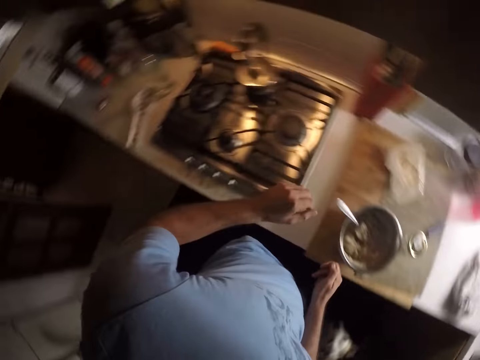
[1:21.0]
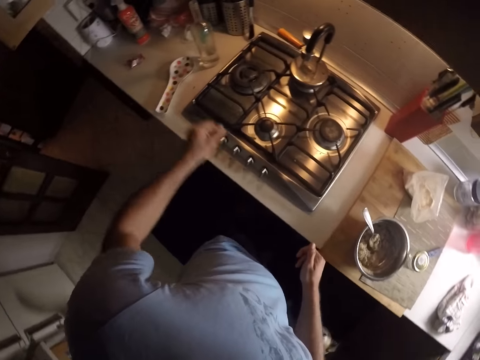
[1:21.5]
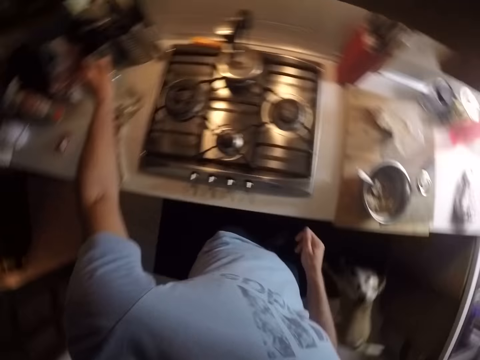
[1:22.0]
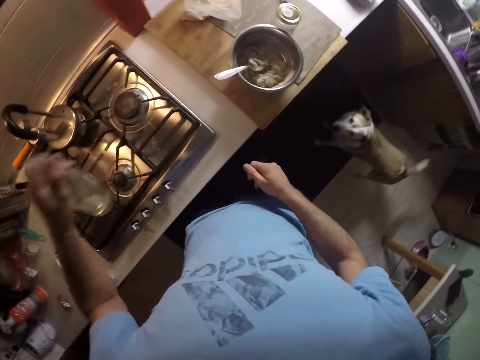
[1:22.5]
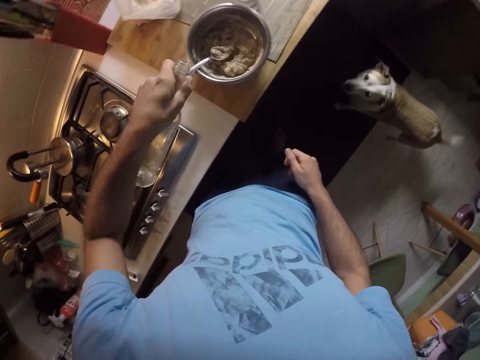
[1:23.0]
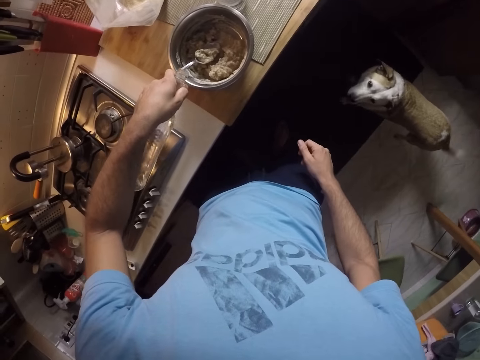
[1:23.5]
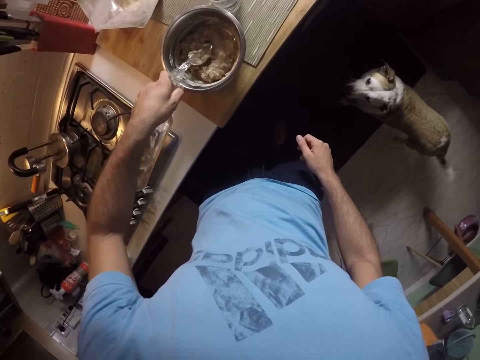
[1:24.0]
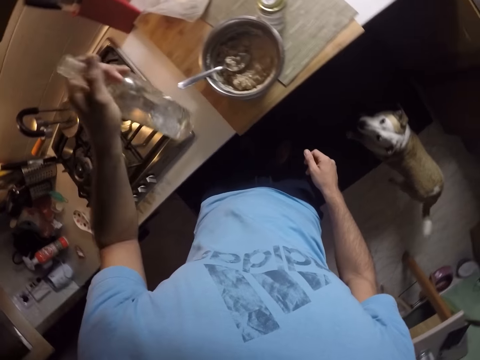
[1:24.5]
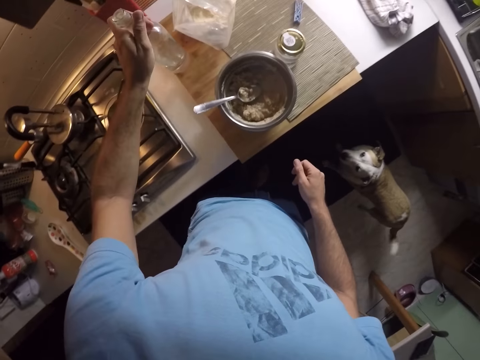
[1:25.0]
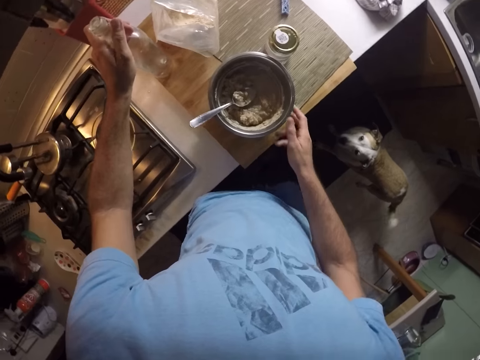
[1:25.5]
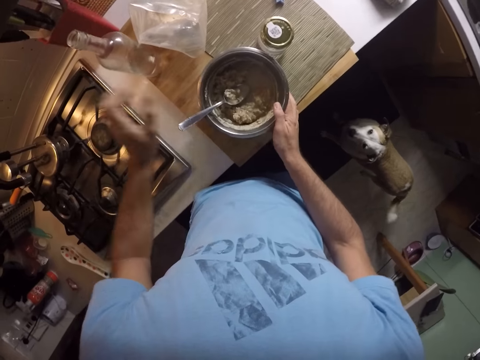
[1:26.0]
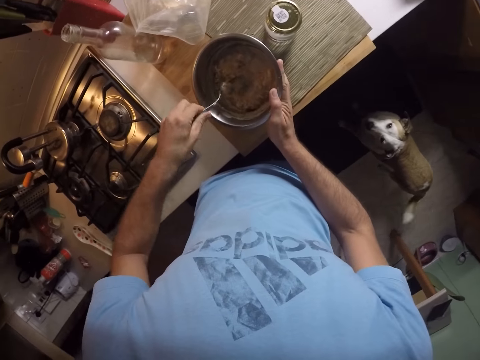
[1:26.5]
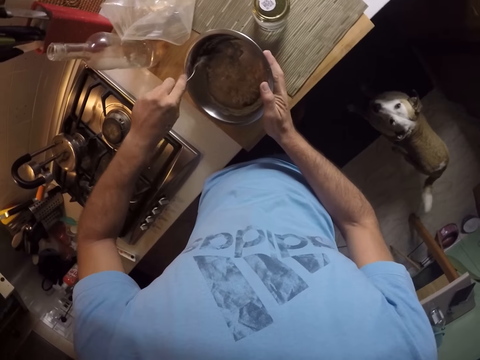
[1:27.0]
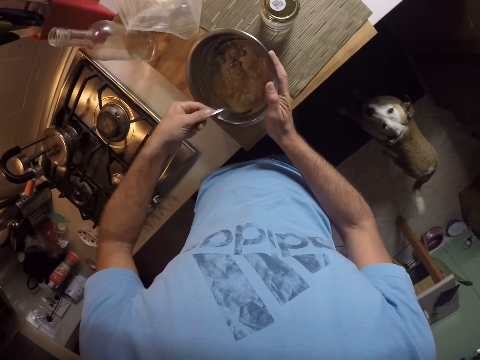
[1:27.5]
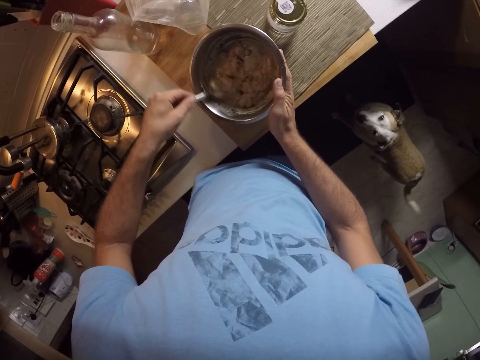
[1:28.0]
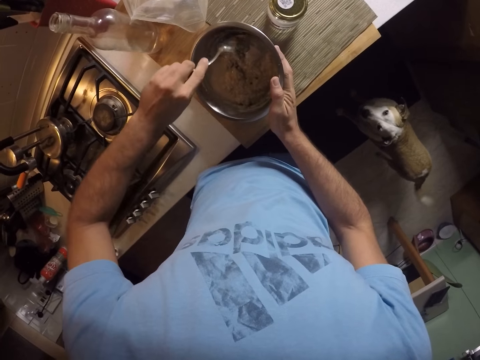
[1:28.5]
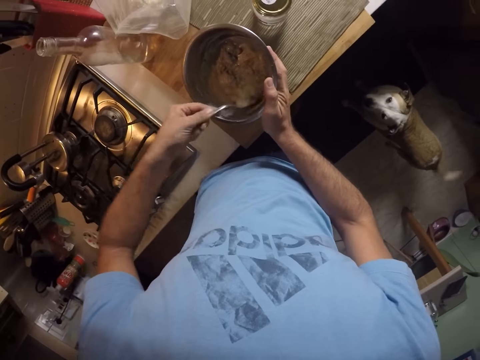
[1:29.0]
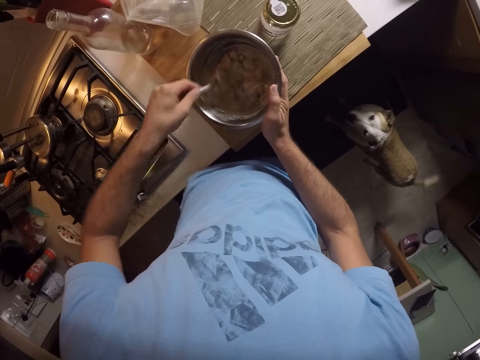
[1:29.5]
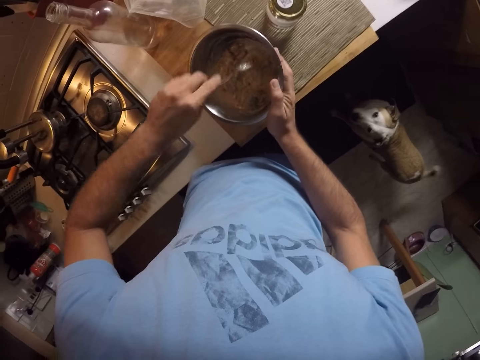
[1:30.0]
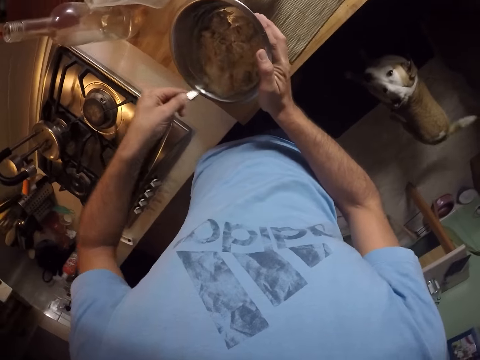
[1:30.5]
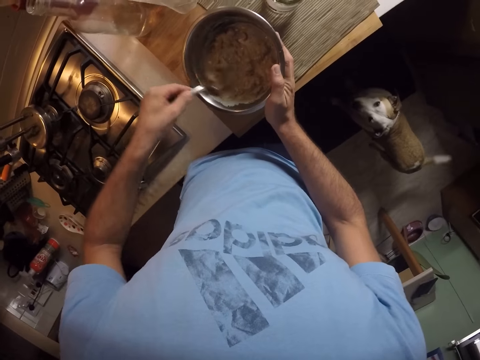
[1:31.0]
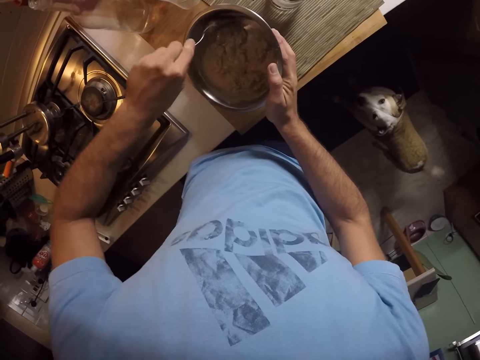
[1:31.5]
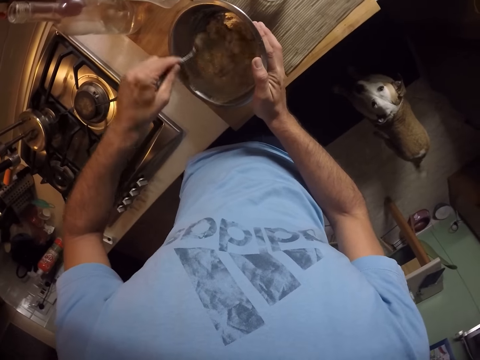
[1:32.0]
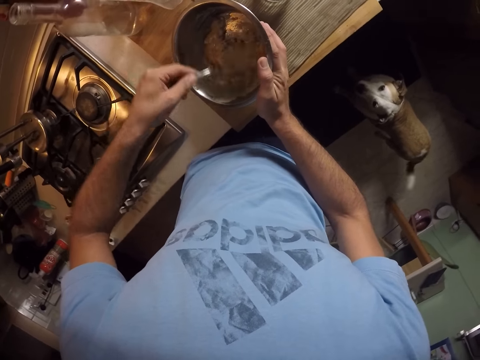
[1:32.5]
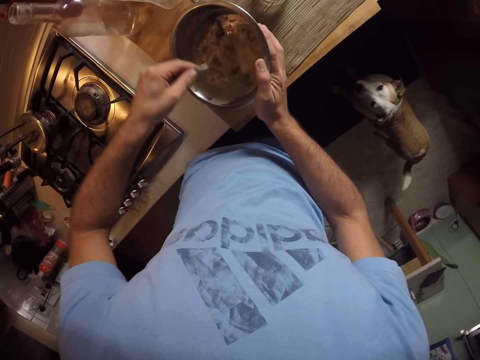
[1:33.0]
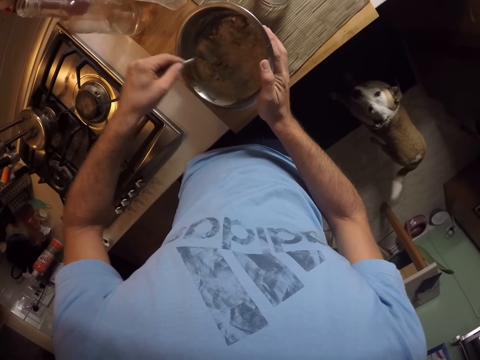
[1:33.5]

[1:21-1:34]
The camera wearer picks up a water bottle. They pour water on the pot. They mix something in the pot.

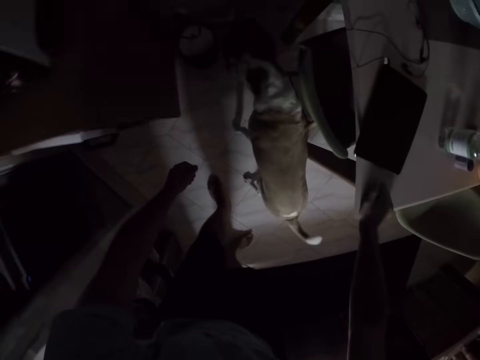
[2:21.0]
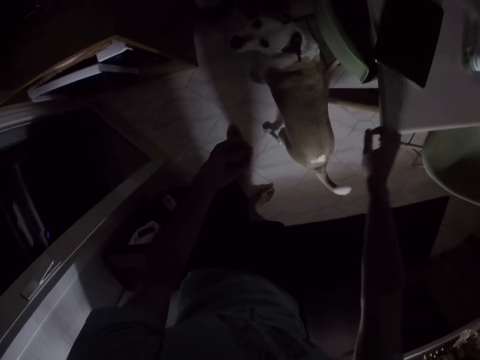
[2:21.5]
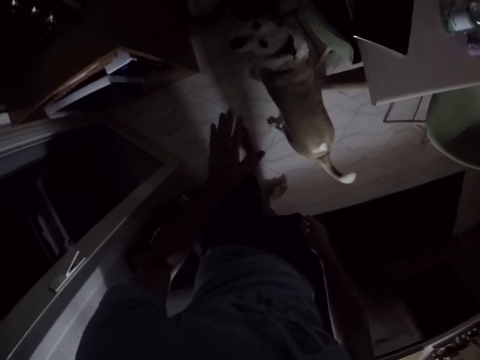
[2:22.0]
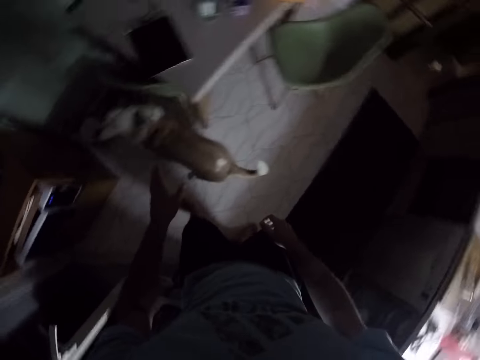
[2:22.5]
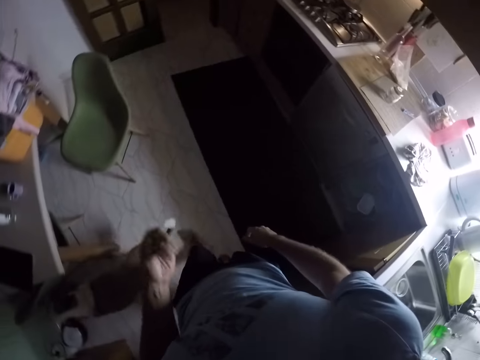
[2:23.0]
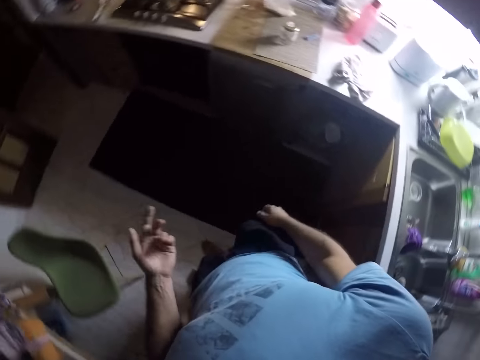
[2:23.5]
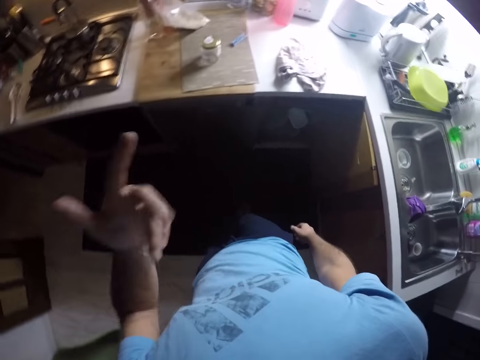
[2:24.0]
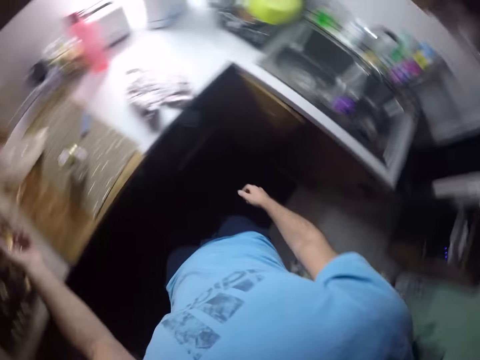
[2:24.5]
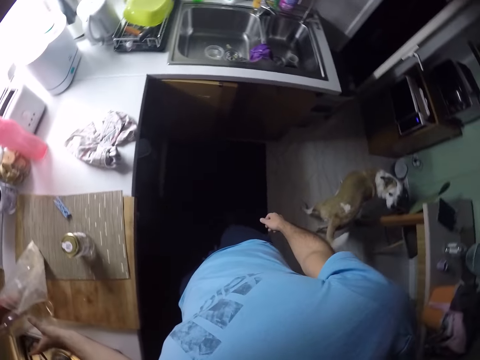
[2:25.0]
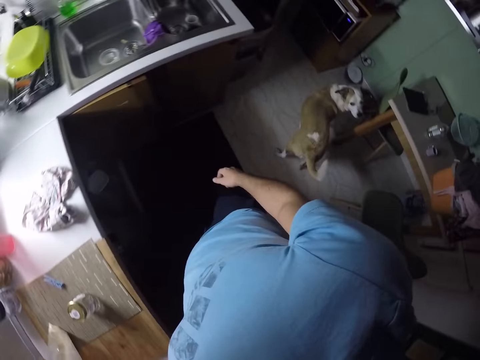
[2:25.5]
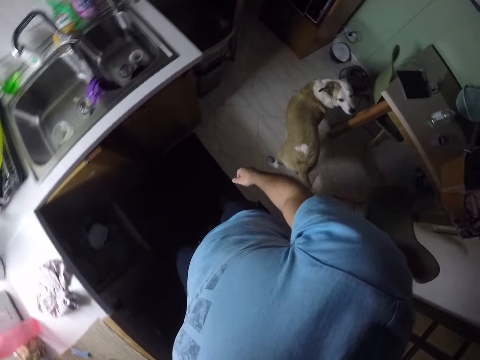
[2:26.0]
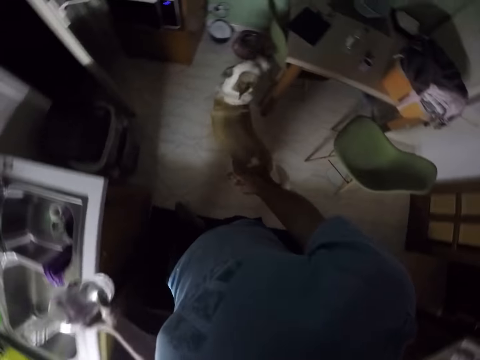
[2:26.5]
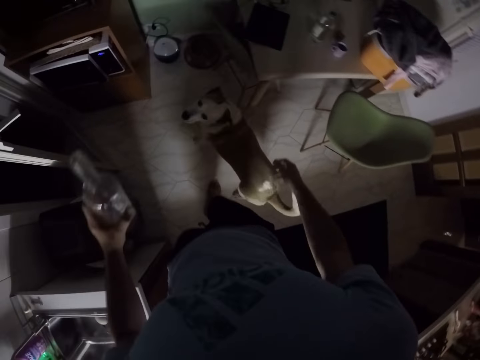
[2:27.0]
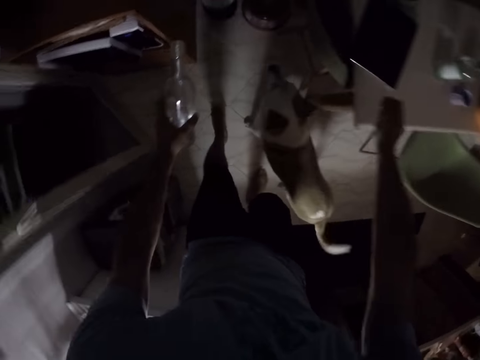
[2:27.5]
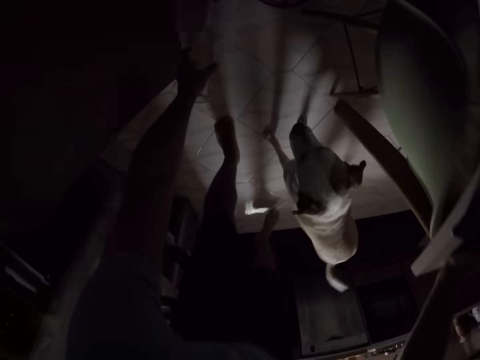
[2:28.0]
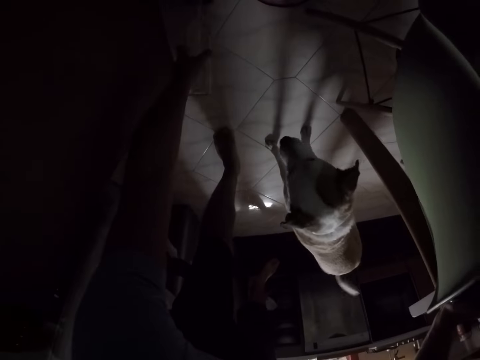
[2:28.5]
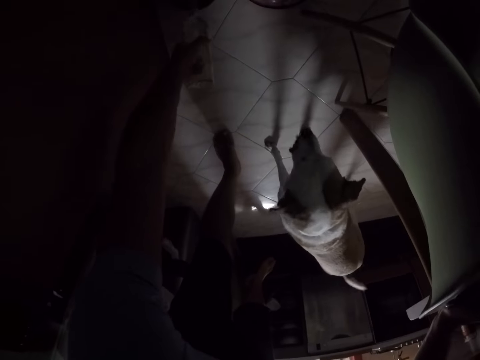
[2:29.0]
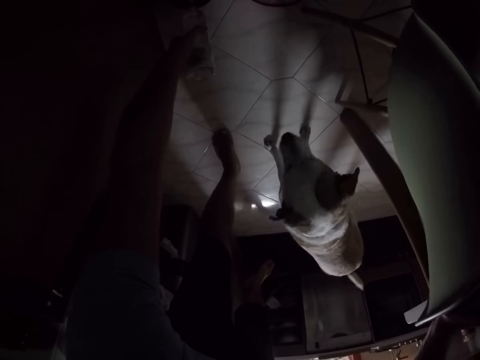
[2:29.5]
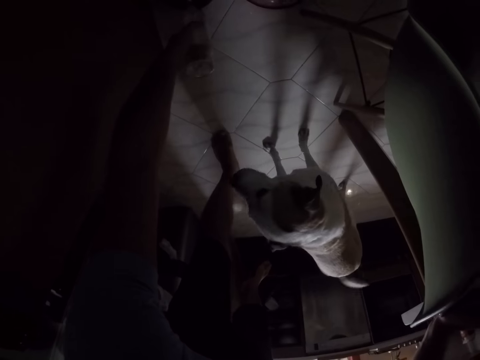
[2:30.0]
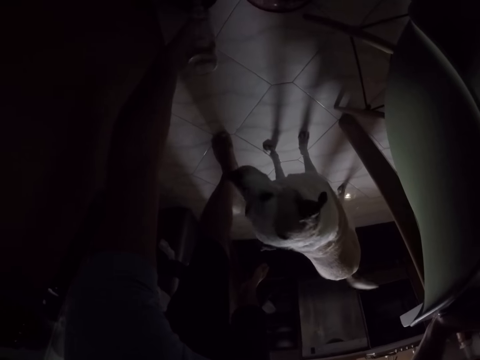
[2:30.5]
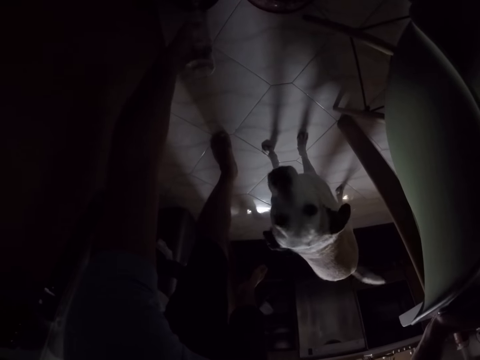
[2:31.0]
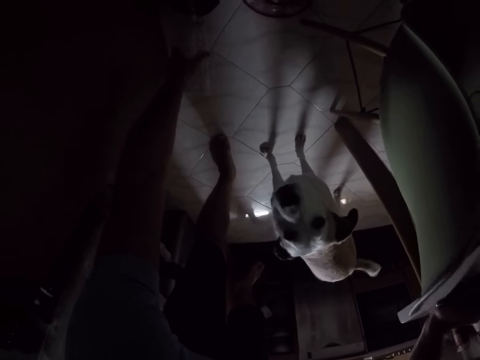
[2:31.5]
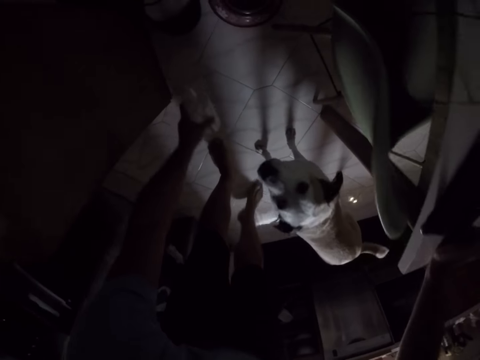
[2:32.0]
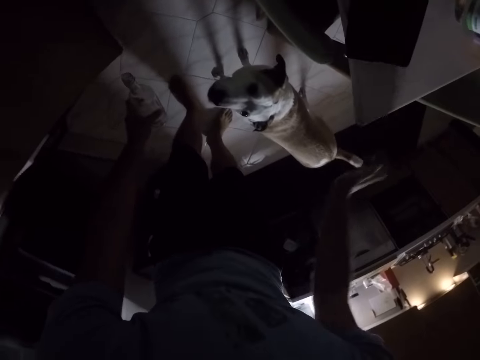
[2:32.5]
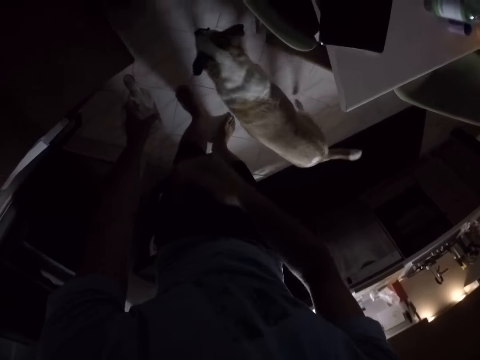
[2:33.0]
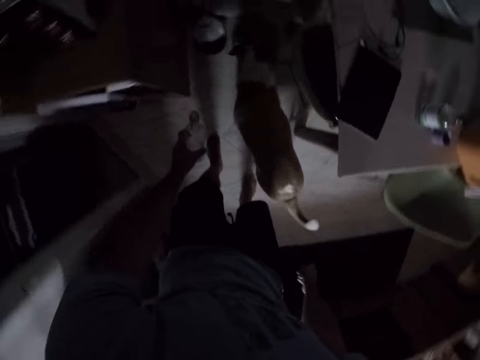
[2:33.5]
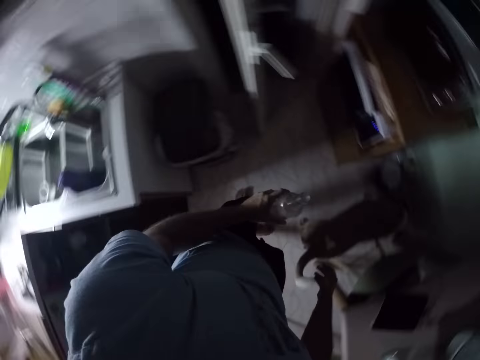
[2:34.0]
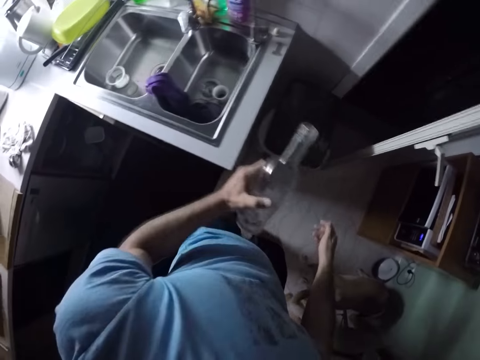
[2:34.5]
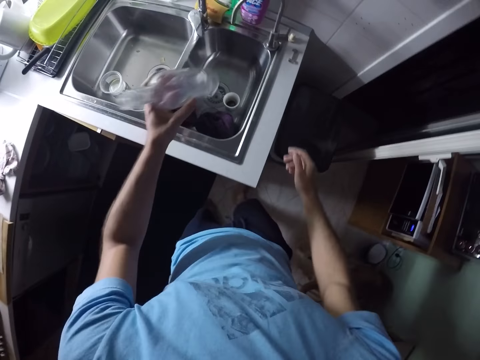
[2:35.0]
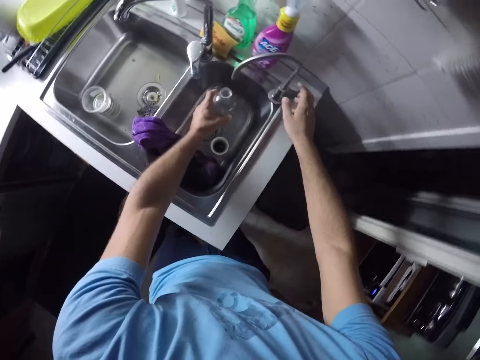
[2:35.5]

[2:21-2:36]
The camera wearer puts the pot on the floor. They show a hand sign. They pick up a water bottle. They pour water on the pot.
